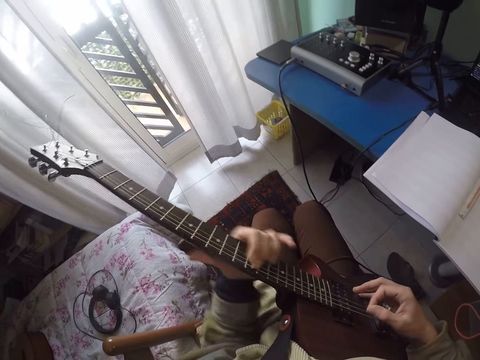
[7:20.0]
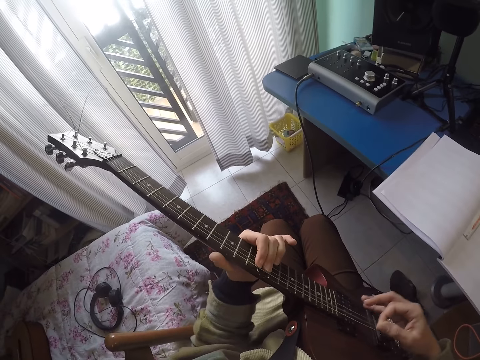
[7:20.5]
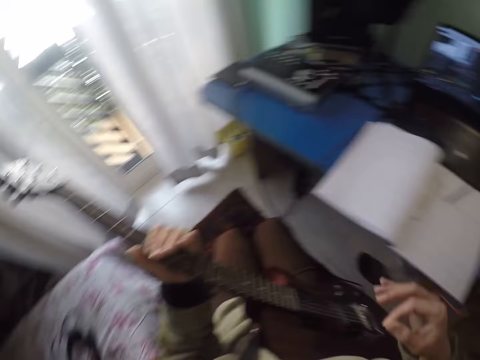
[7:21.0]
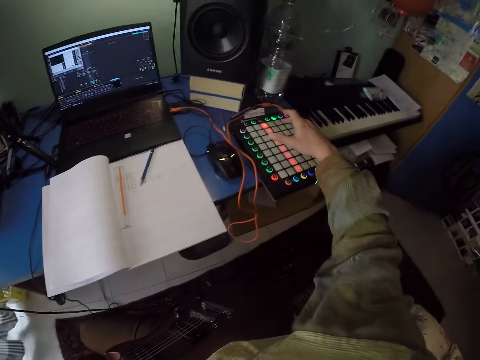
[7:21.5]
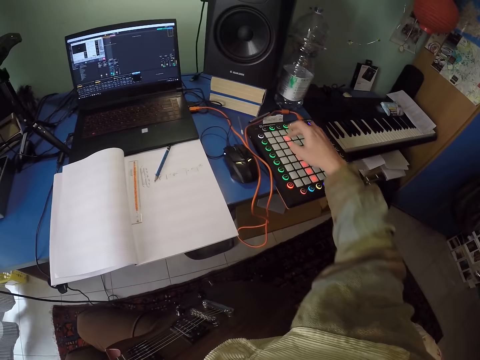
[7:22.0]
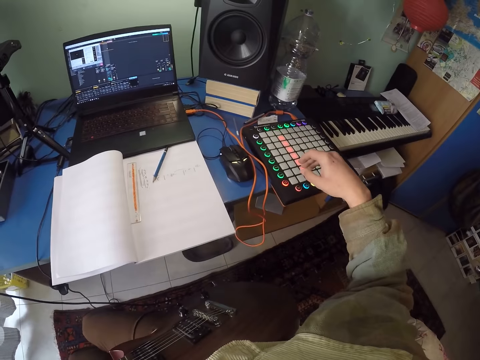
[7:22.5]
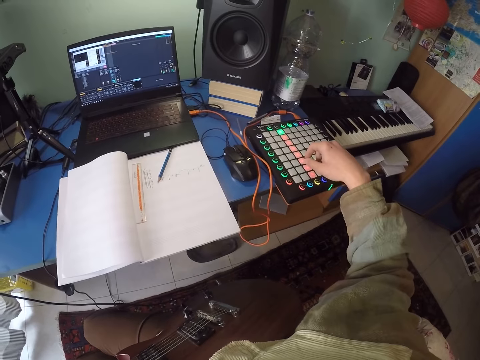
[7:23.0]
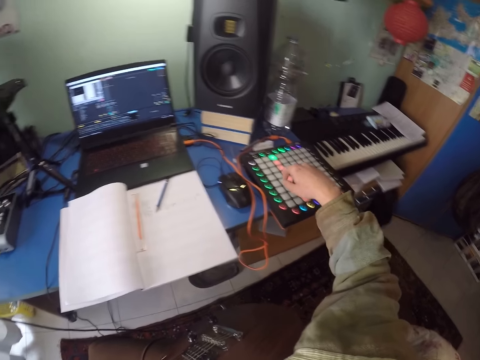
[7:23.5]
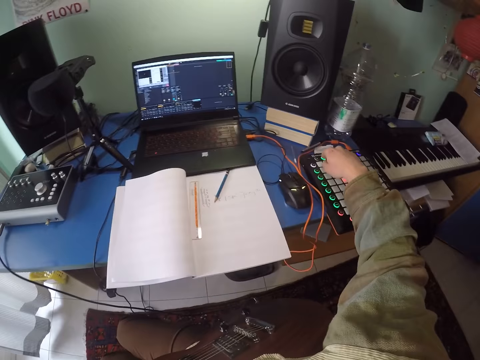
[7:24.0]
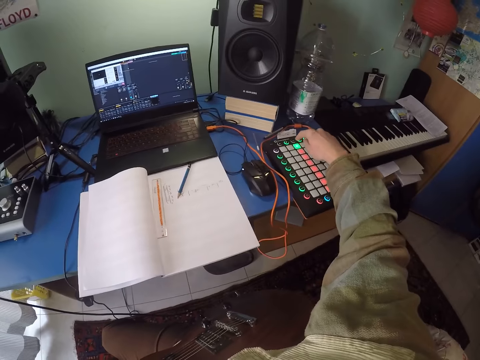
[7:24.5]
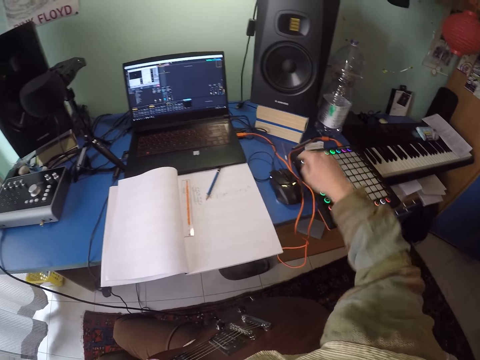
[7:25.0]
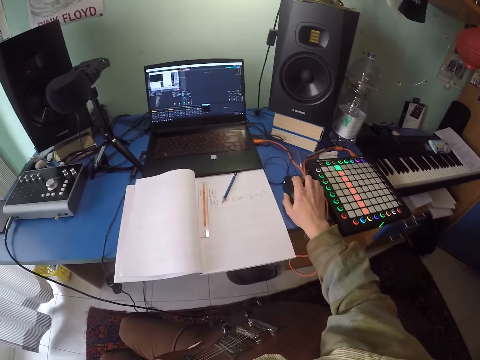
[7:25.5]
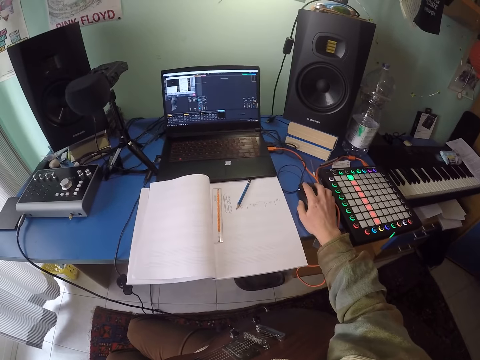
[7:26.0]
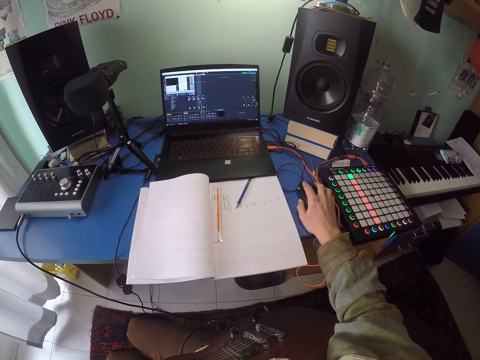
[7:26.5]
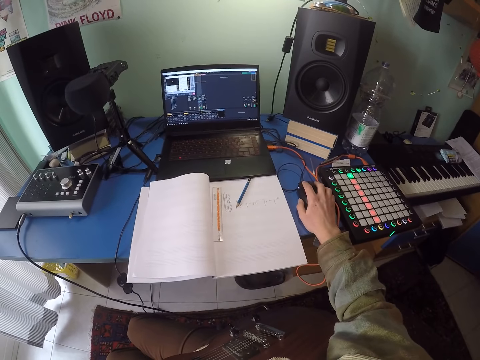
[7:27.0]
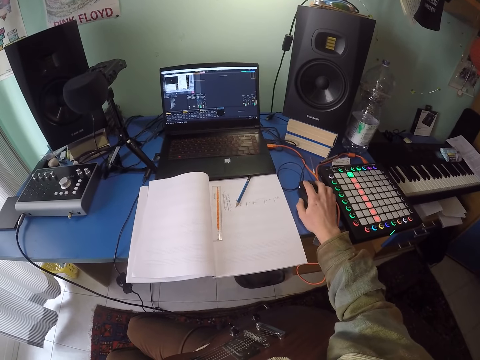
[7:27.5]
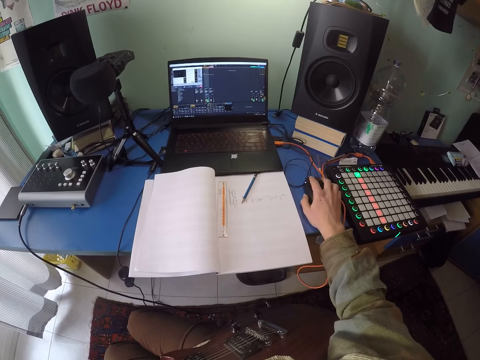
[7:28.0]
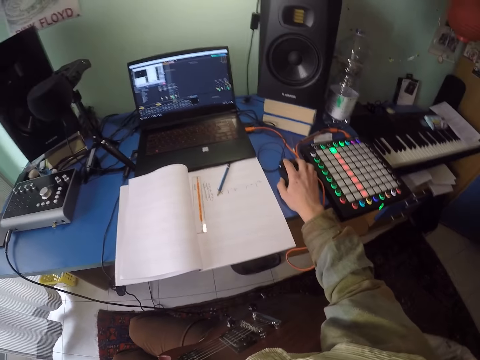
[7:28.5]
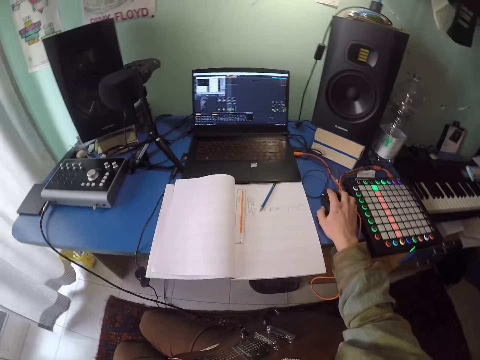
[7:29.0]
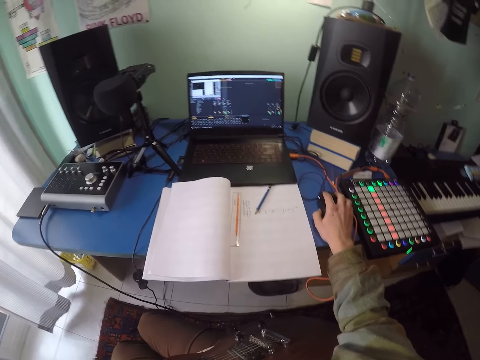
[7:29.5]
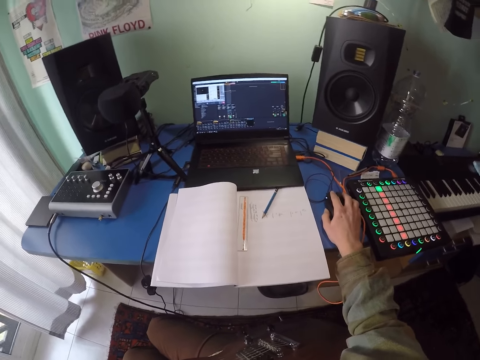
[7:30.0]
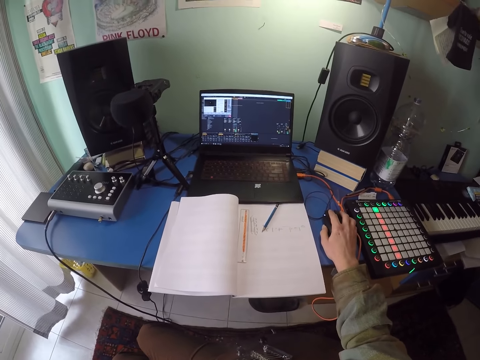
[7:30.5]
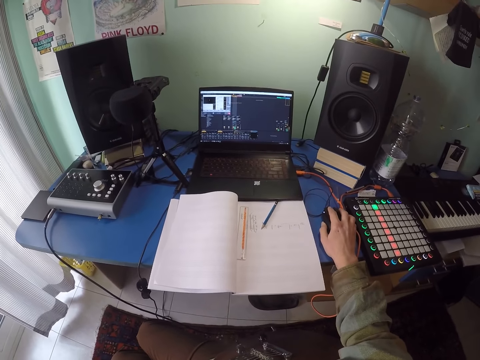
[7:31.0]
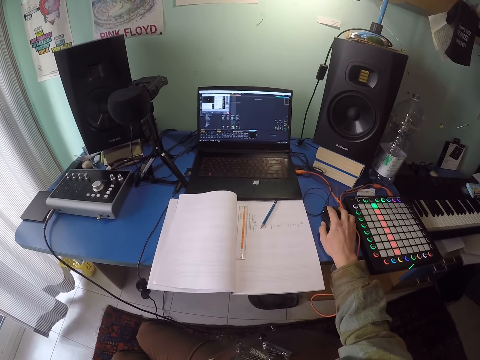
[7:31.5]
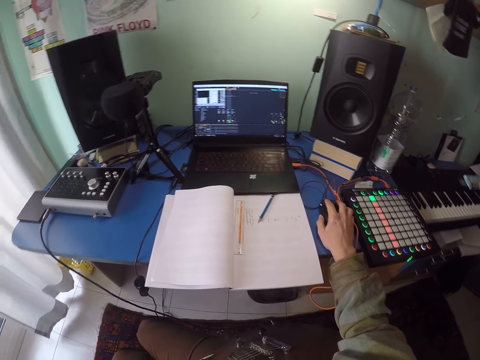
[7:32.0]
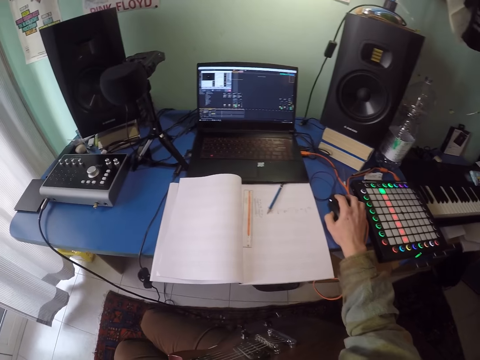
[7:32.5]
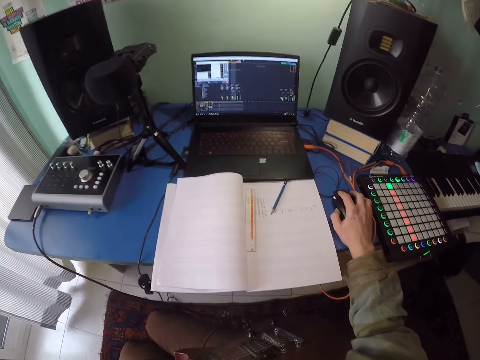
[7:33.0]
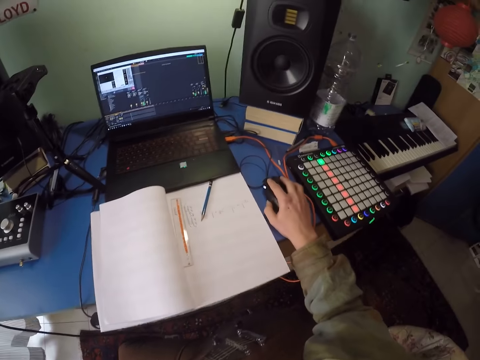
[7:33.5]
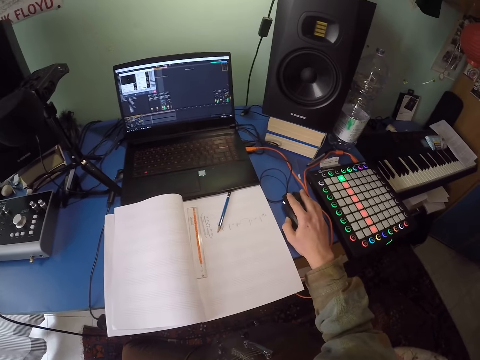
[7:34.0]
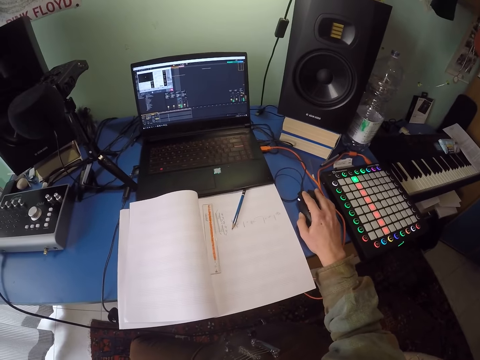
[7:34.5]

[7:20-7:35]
The camera wearer presses the machine. They control the stereo on the table. They operate the laptop. They hold a mouse.

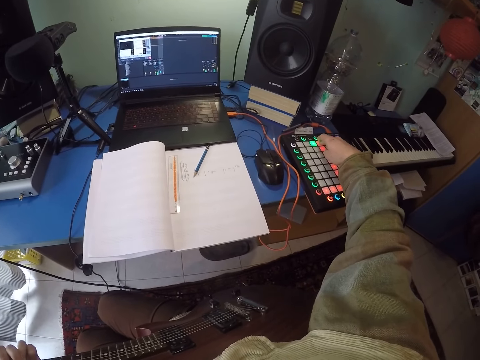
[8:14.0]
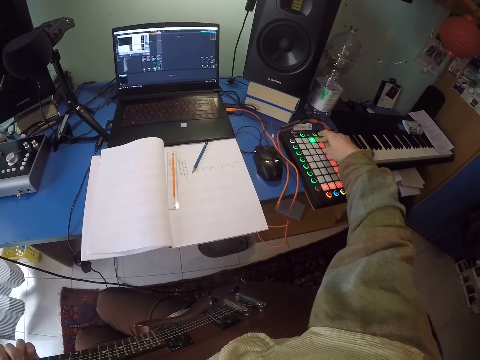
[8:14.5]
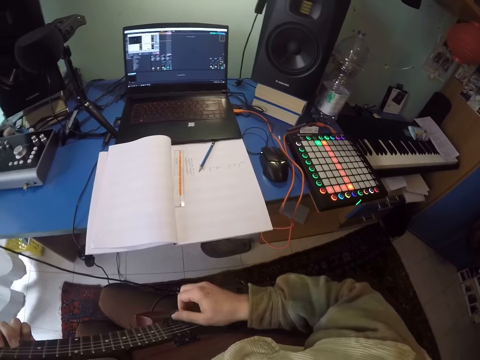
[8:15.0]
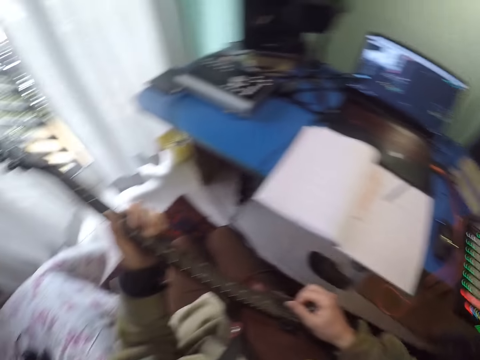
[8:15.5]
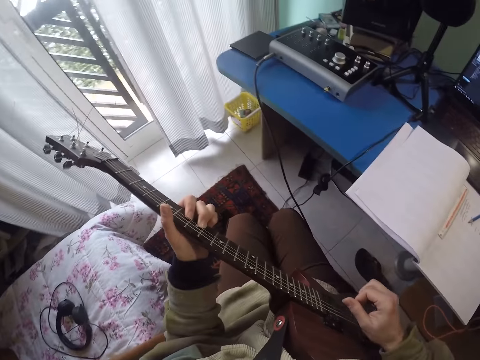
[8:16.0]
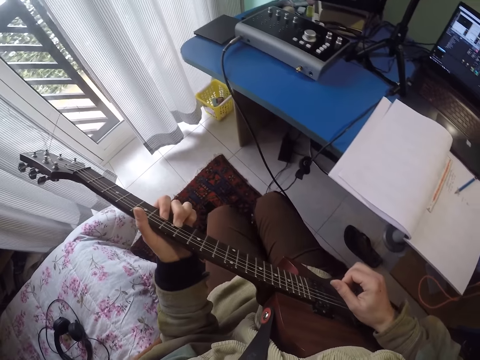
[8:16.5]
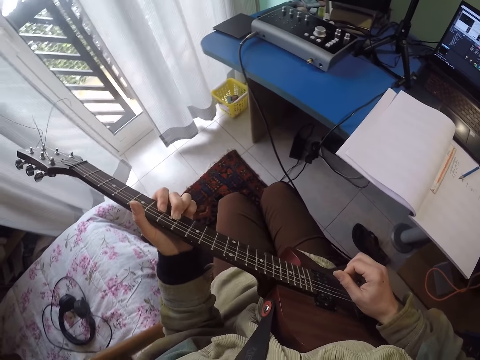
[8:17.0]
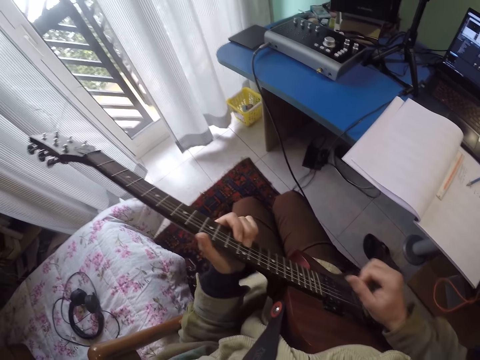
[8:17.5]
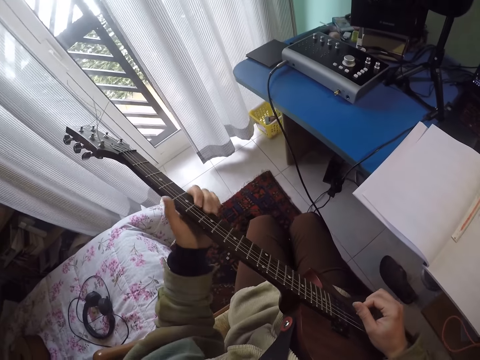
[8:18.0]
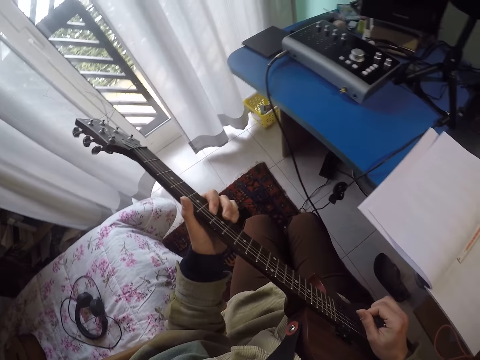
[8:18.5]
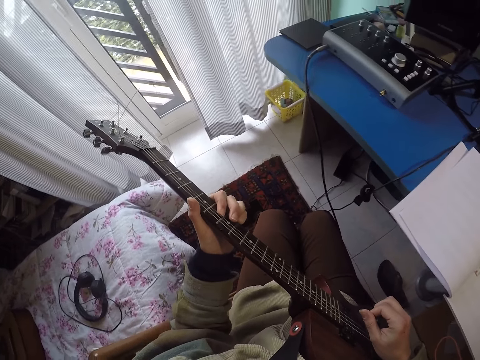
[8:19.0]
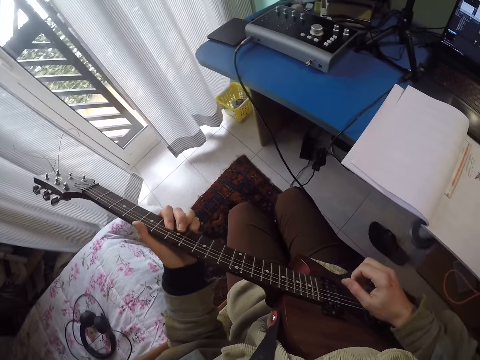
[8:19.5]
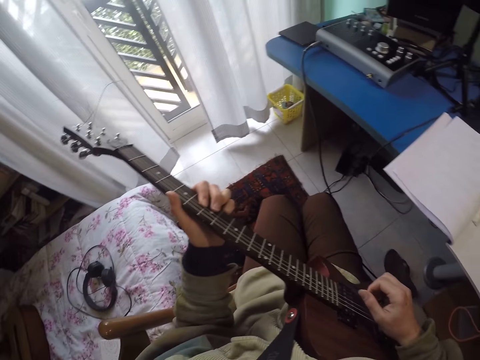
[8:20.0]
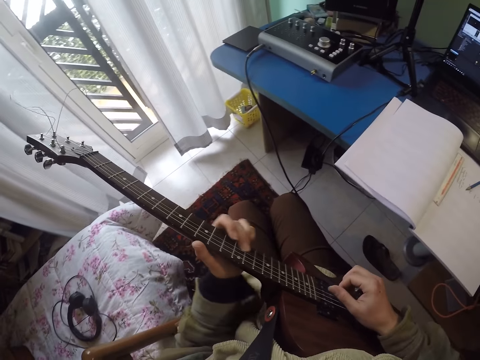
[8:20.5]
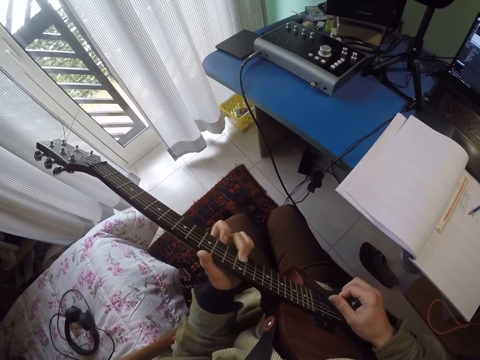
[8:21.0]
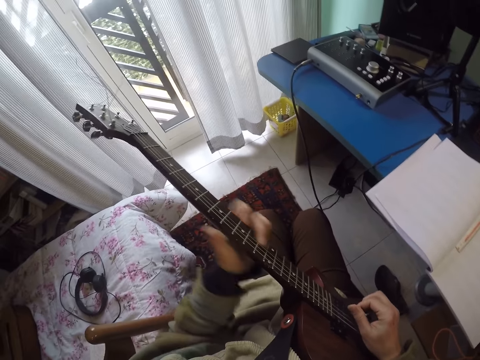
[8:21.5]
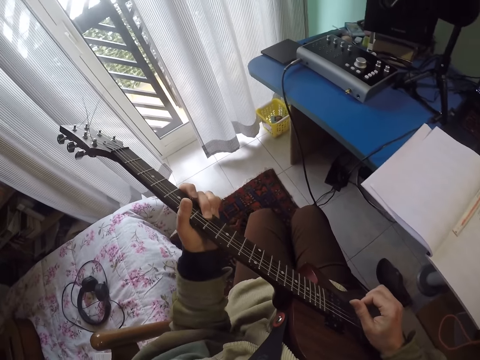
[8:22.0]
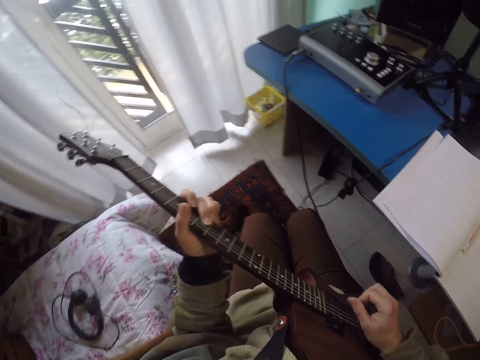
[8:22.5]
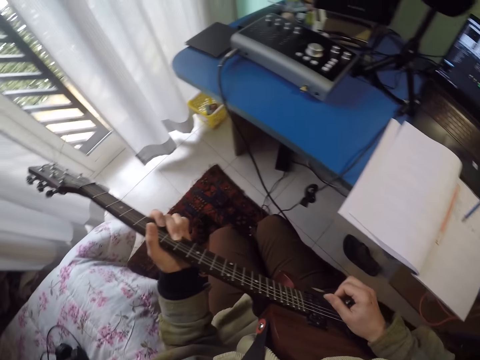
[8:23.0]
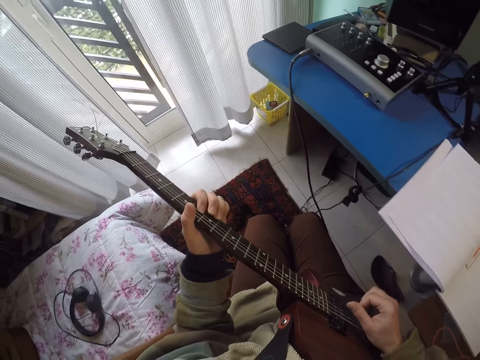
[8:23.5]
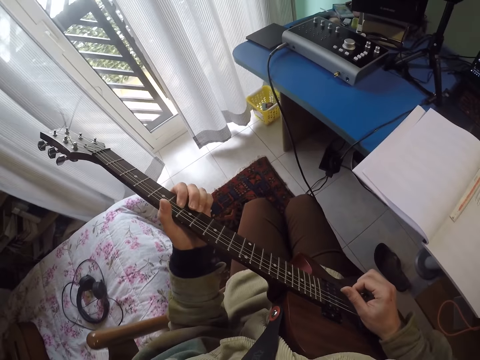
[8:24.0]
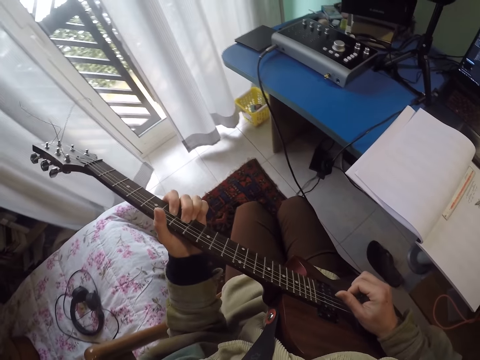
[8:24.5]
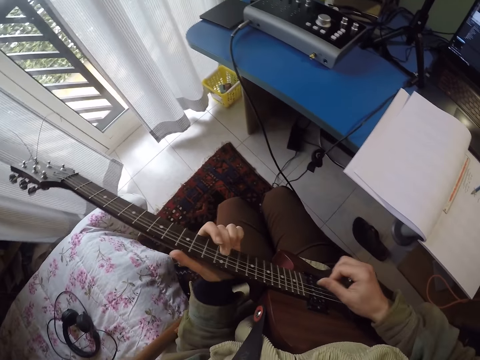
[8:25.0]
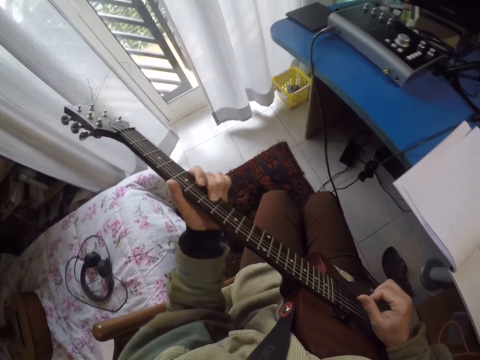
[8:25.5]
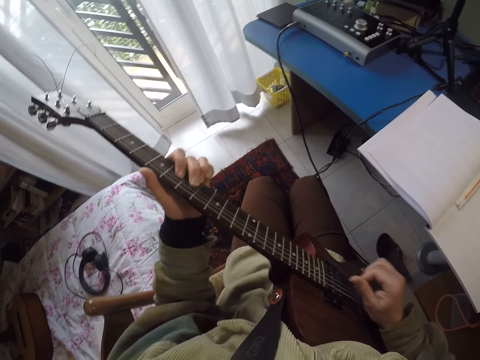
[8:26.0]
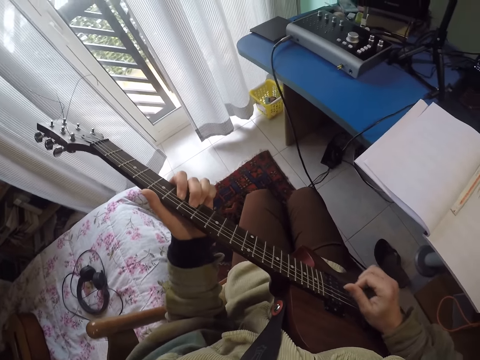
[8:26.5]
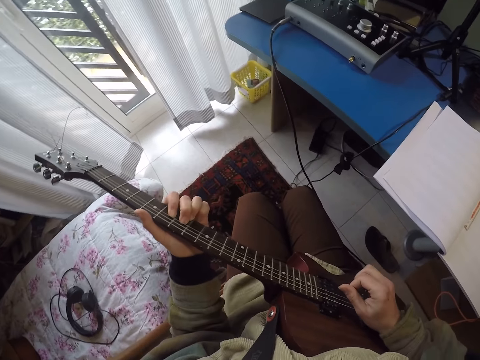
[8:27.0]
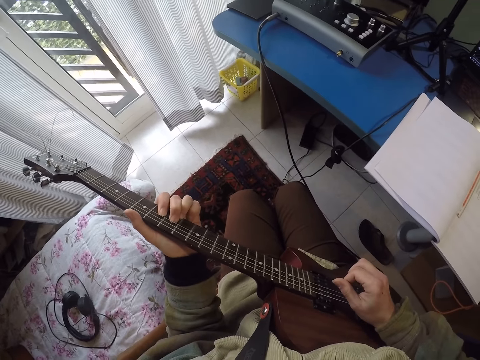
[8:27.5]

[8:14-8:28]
The camera wearer plays the guitar.
